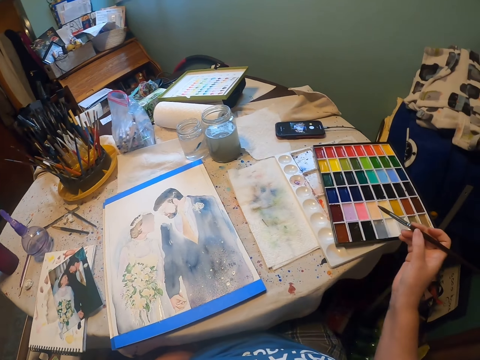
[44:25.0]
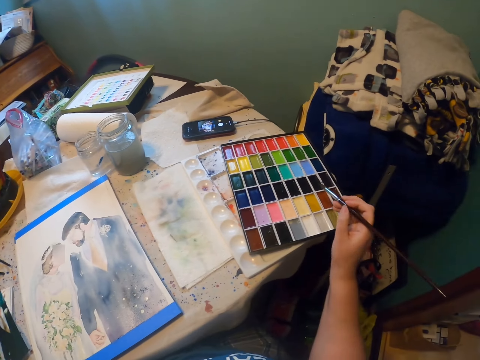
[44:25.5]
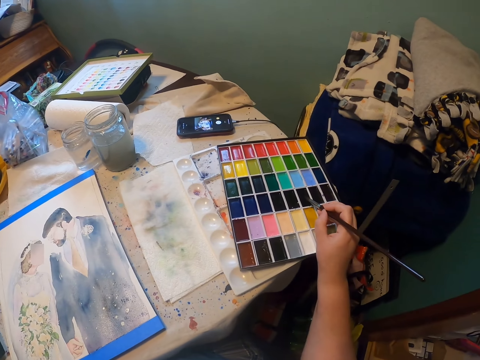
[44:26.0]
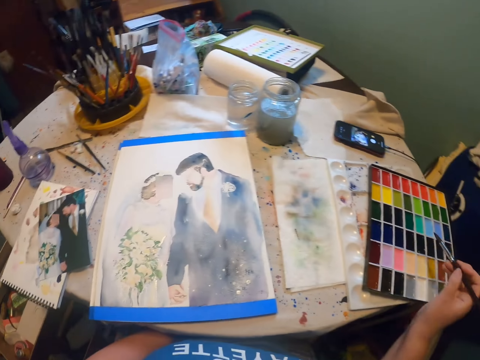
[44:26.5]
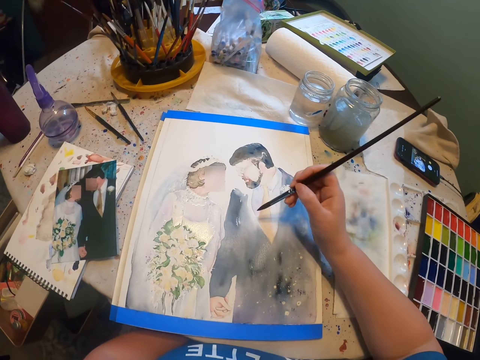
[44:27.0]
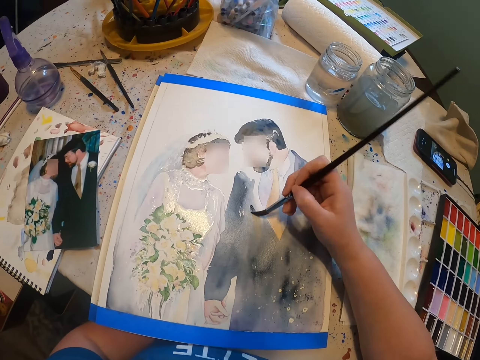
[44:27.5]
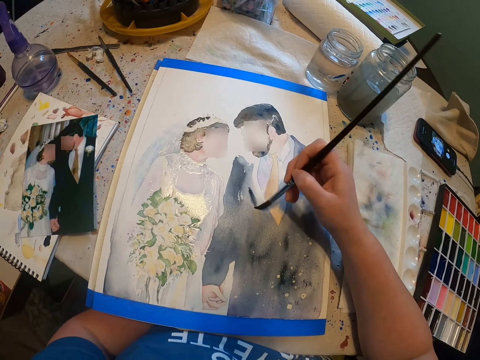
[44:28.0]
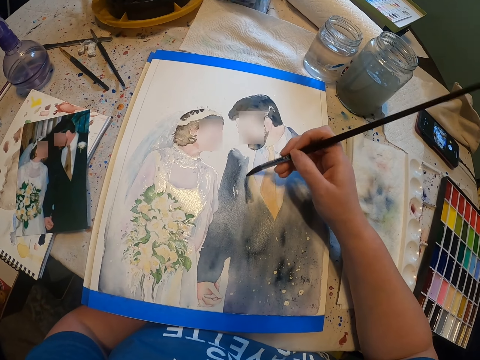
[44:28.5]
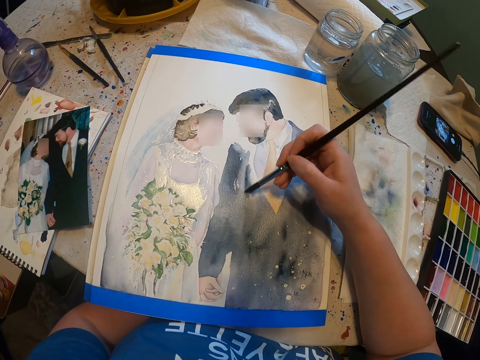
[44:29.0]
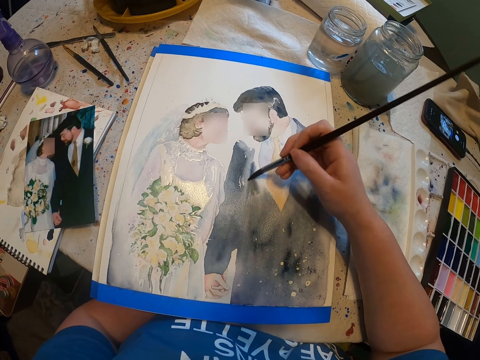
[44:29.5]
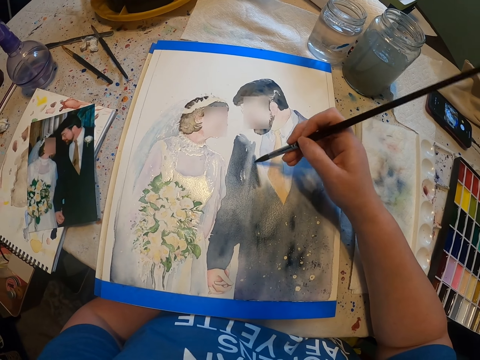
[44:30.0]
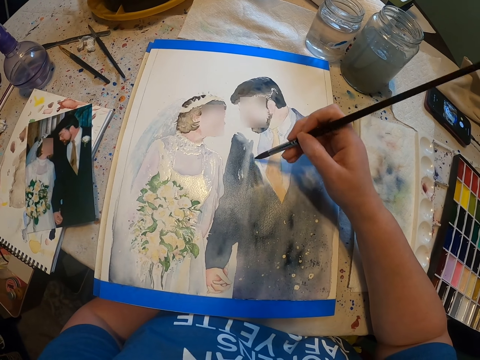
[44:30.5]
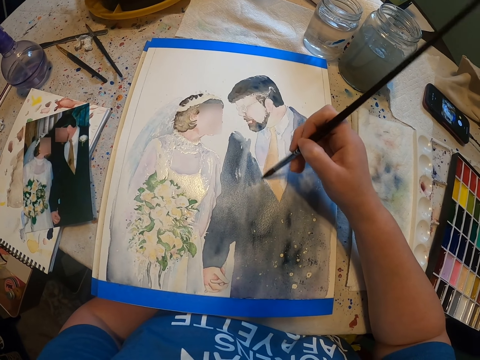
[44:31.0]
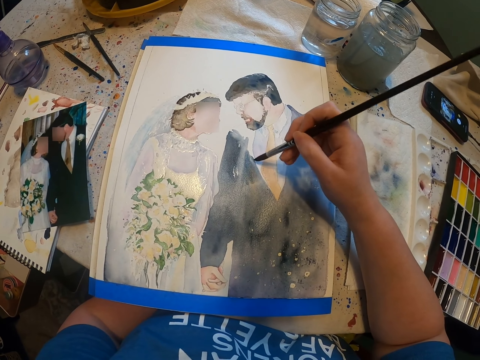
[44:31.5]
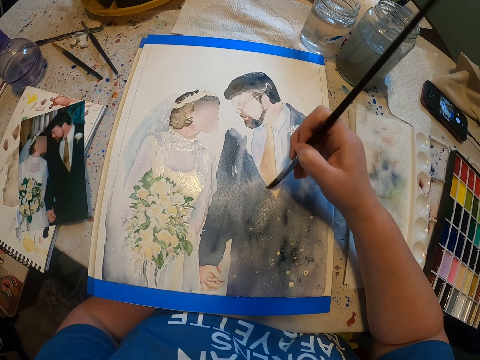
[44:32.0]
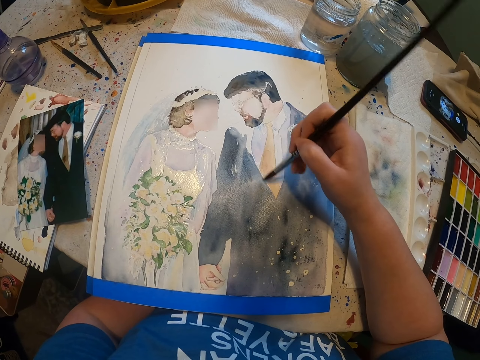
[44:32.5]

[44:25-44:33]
The camera wearer adds paint on the paint brush. They paint the sketch with the paint brush.

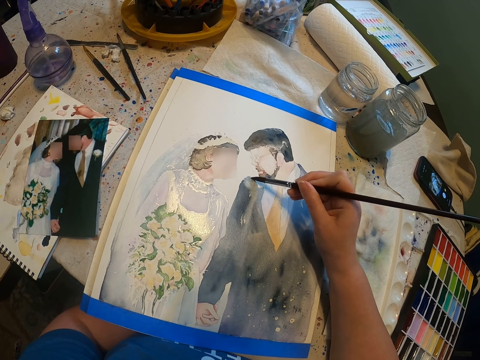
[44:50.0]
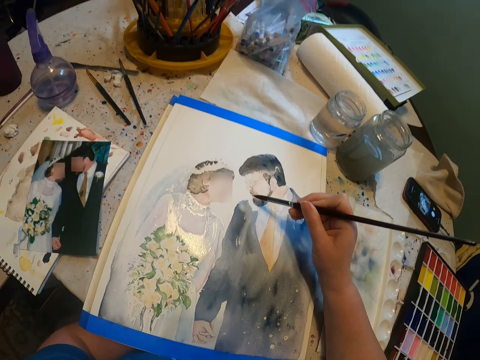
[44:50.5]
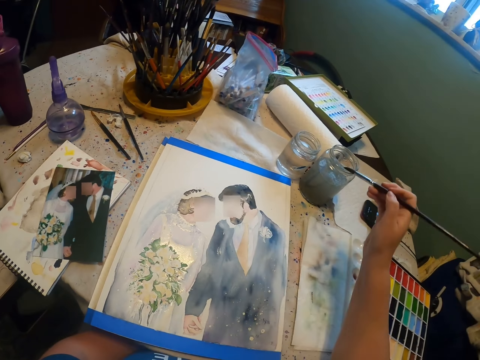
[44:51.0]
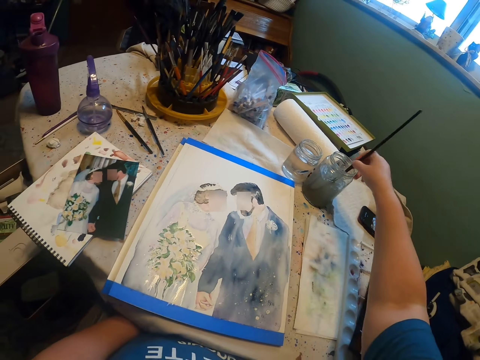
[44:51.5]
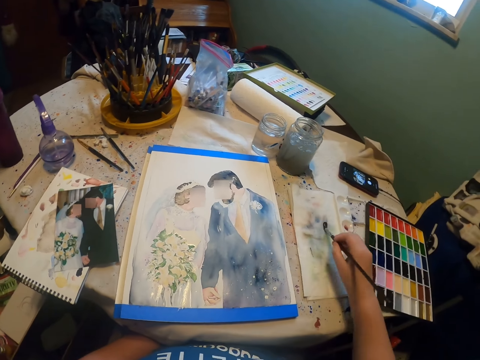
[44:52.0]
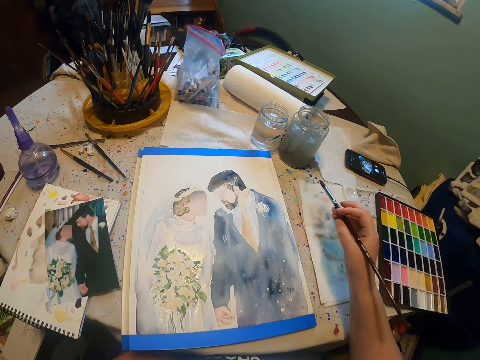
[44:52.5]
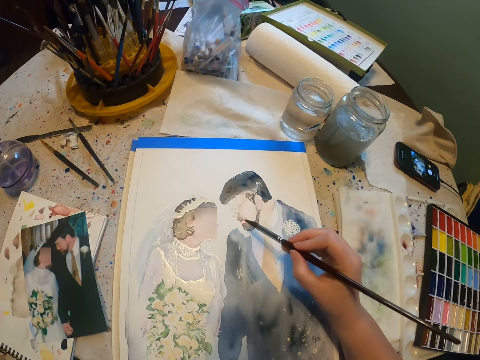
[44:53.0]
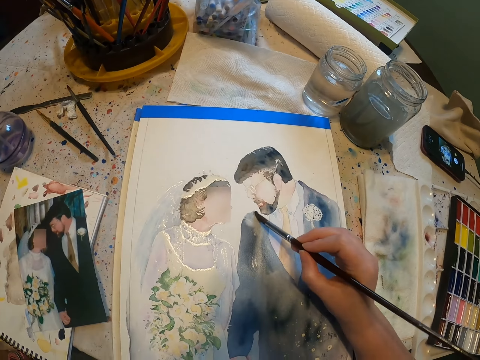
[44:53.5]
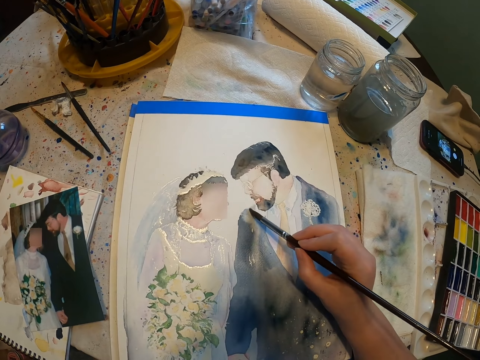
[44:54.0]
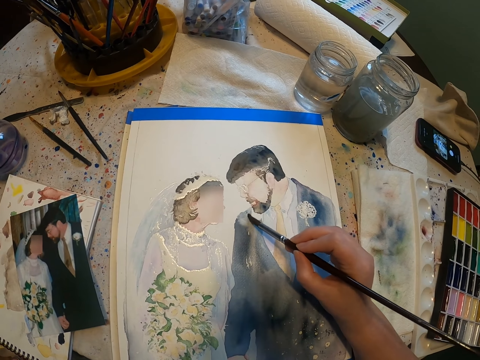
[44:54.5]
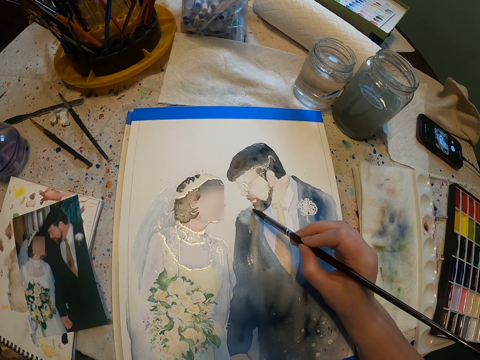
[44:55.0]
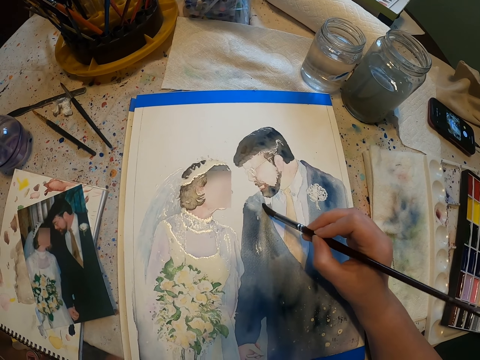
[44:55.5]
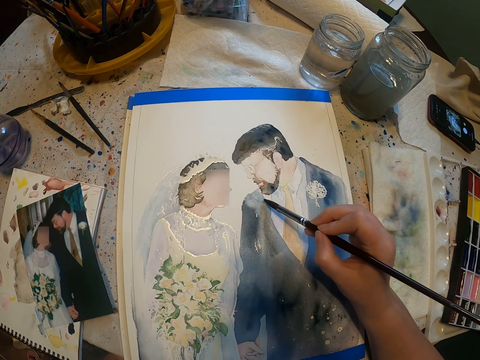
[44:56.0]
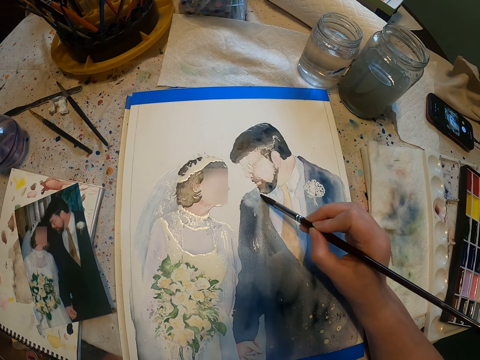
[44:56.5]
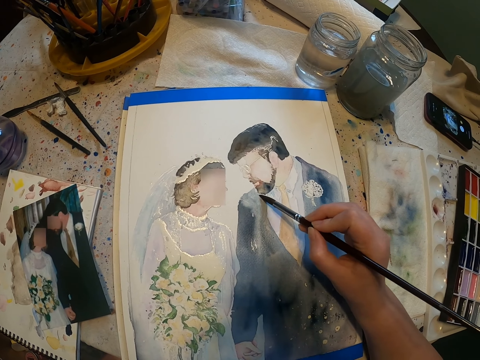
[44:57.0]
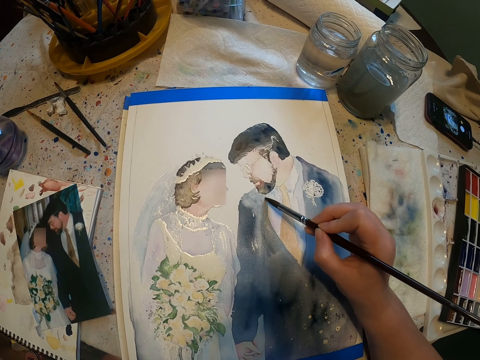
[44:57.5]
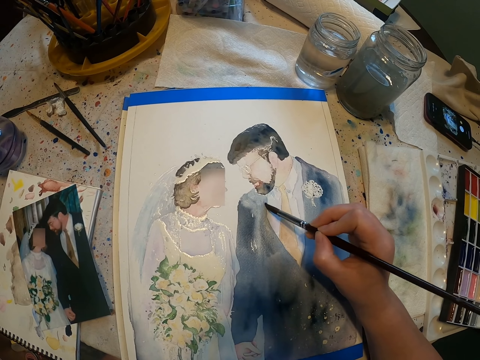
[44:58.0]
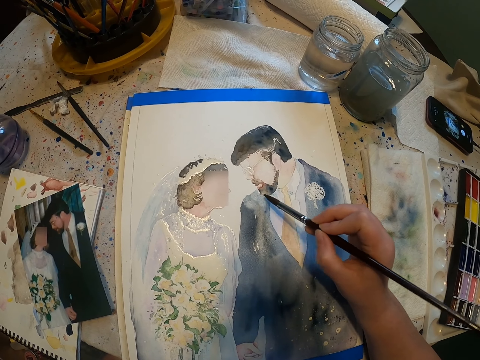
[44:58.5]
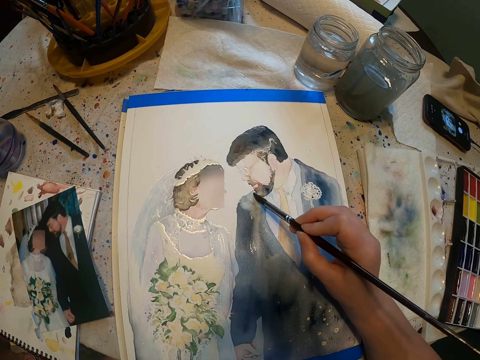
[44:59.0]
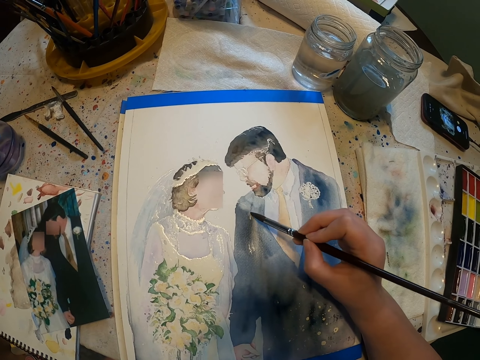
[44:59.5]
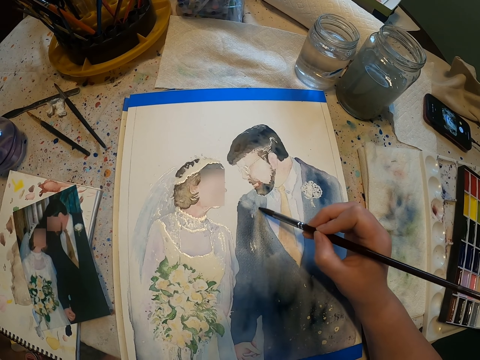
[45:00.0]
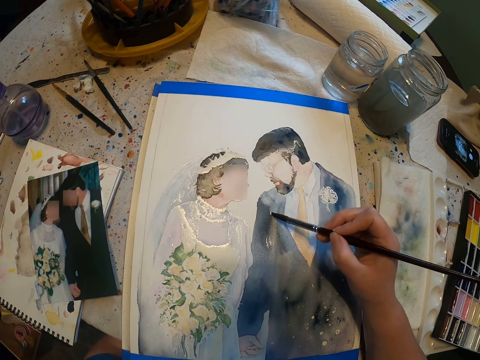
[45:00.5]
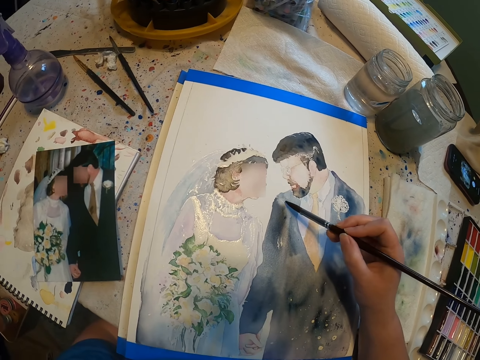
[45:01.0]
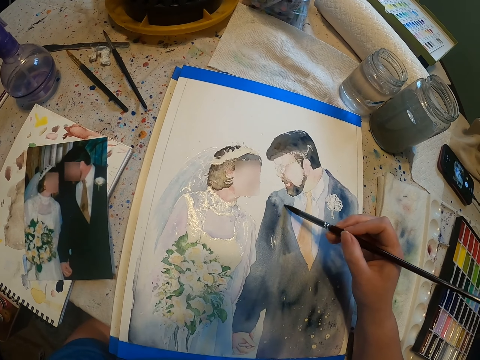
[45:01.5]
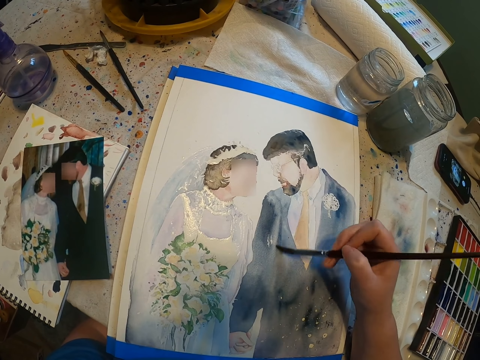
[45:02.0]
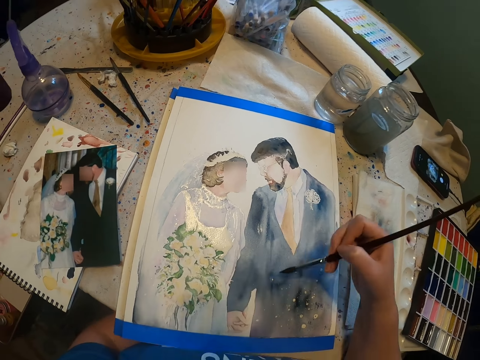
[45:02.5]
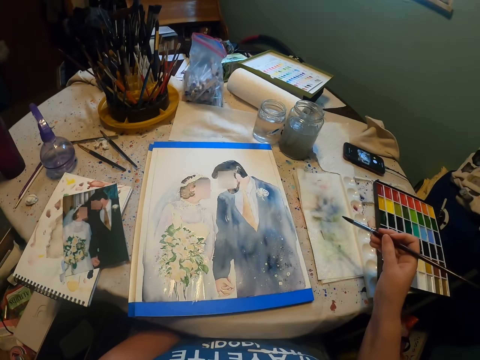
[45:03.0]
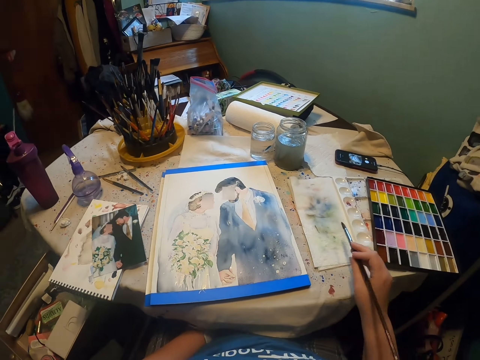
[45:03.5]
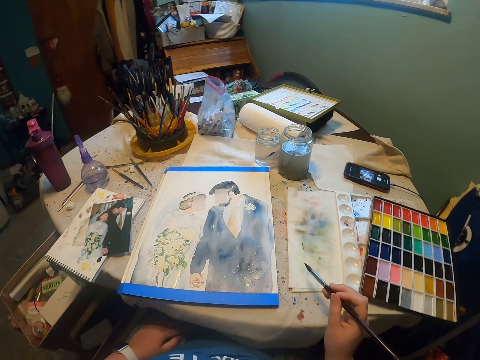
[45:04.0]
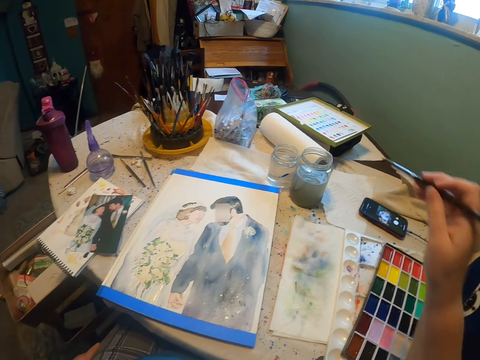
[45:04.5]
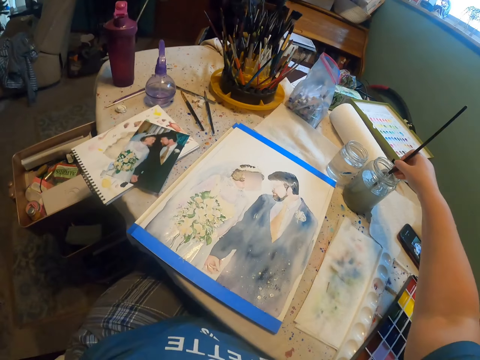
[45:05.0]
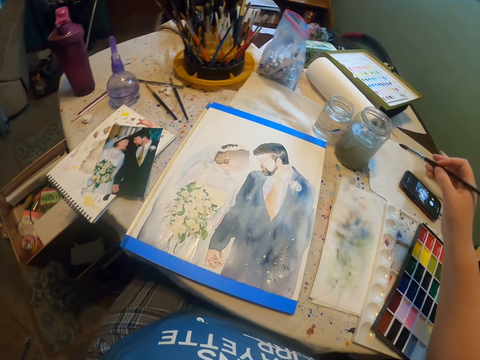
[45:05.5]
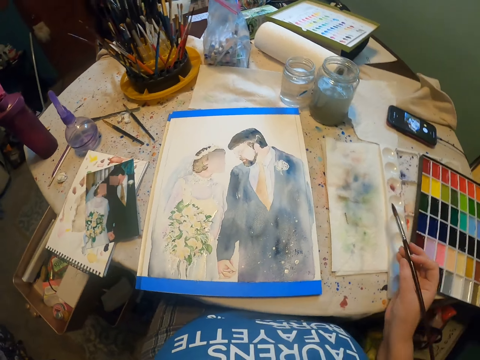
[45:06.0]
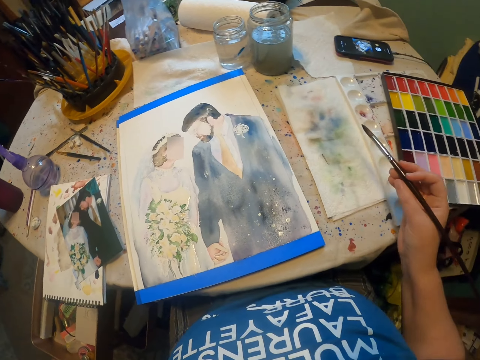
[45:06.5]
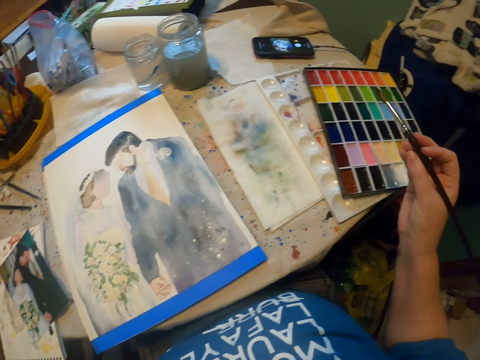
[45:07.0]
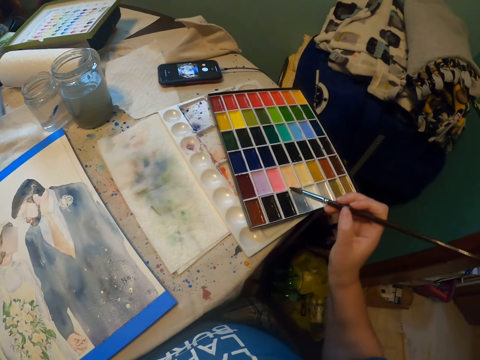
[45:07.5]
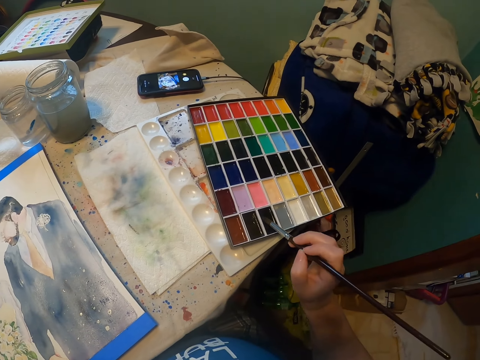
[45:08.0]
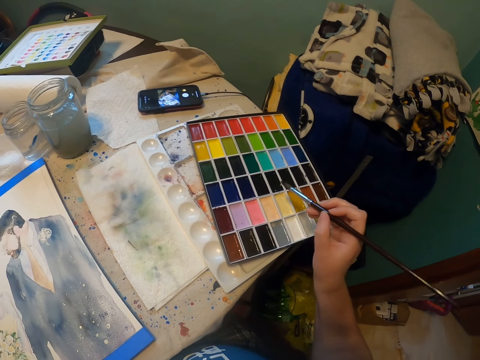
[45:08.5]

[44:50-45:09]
The camera wearer dips a paint brush in the water color. They reduce the paint from the paint brush. They paint the sketch with the paint brush. They dip the paint brush in the water color.
